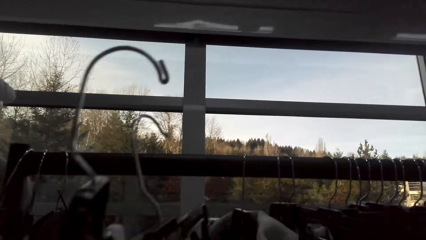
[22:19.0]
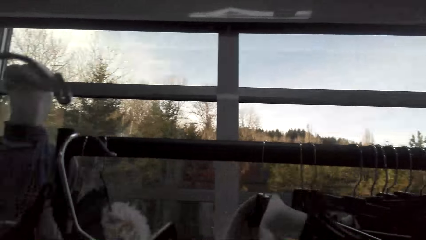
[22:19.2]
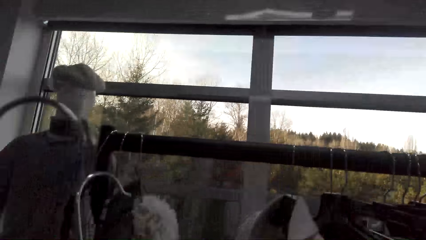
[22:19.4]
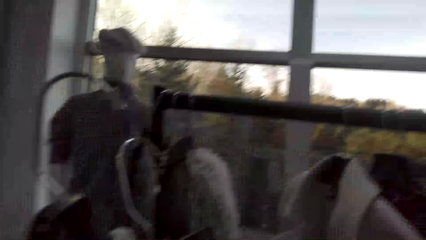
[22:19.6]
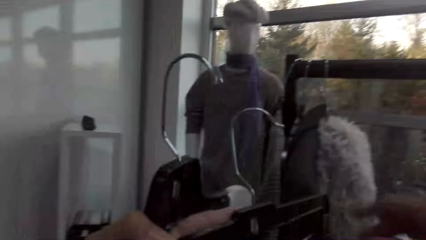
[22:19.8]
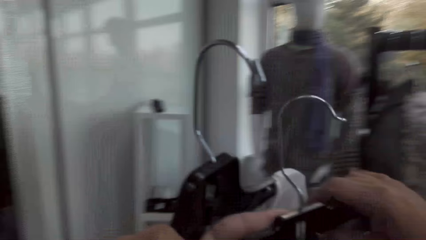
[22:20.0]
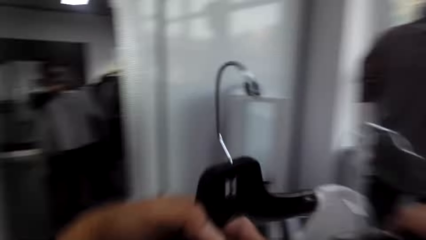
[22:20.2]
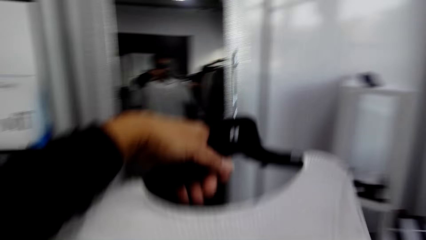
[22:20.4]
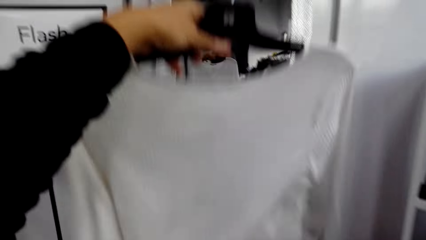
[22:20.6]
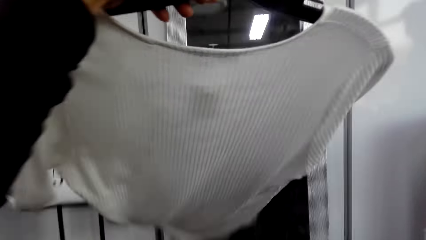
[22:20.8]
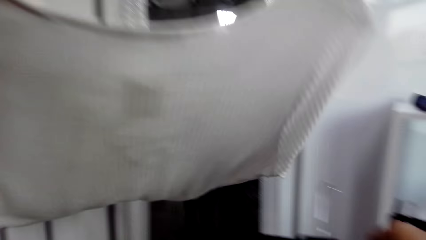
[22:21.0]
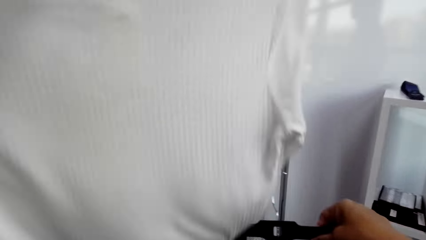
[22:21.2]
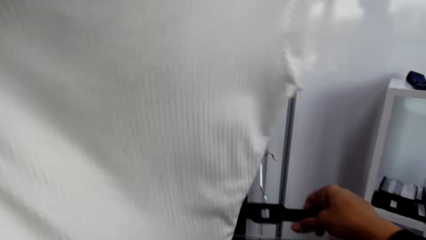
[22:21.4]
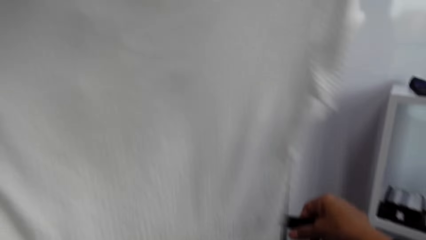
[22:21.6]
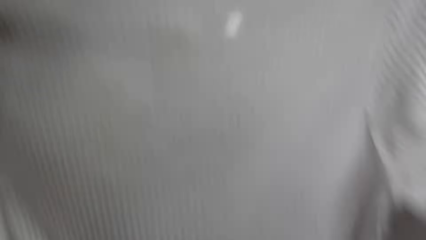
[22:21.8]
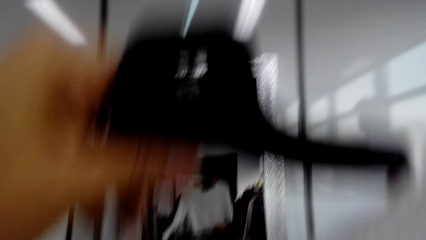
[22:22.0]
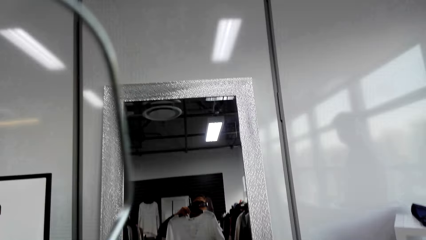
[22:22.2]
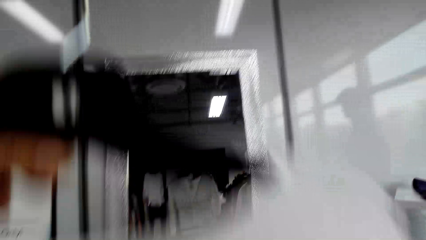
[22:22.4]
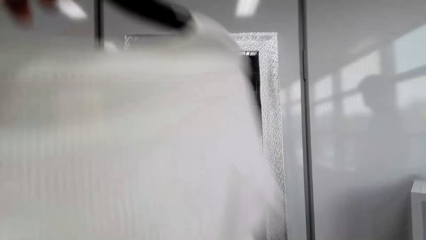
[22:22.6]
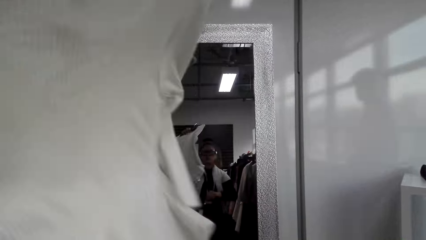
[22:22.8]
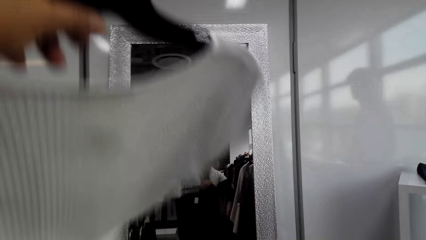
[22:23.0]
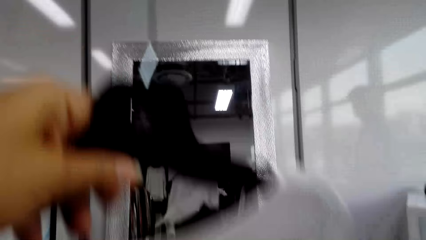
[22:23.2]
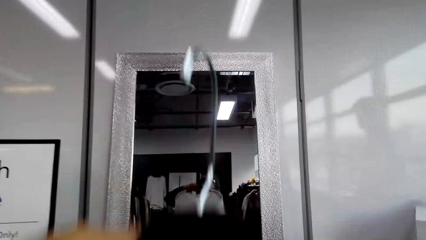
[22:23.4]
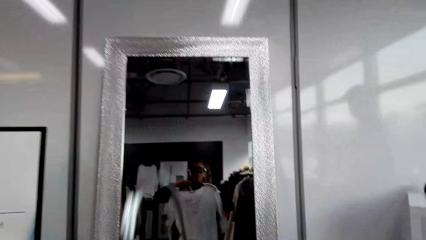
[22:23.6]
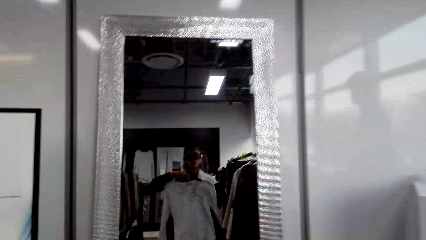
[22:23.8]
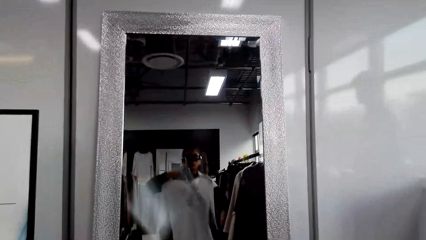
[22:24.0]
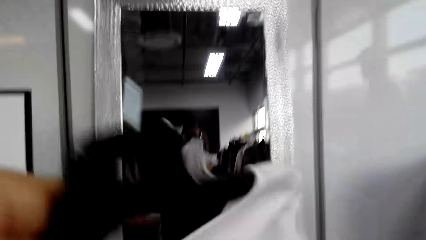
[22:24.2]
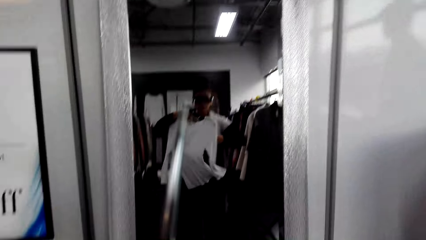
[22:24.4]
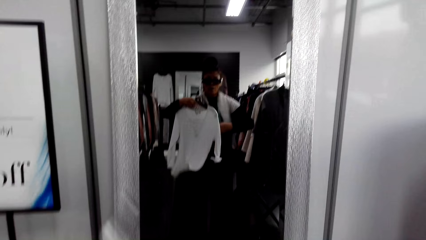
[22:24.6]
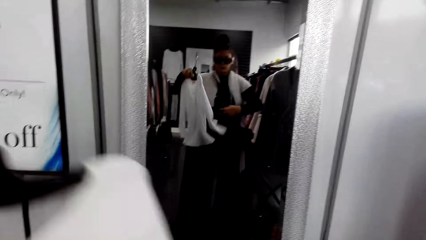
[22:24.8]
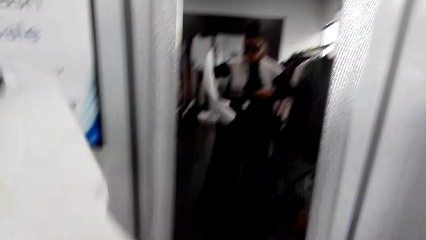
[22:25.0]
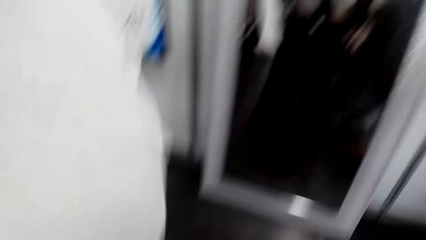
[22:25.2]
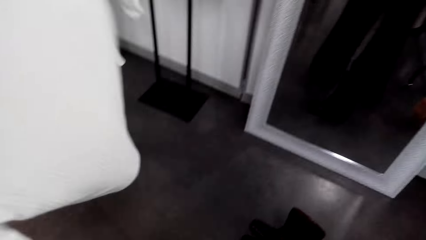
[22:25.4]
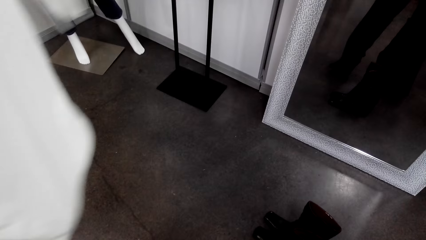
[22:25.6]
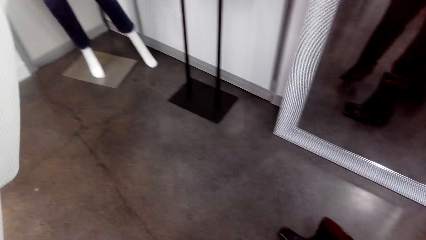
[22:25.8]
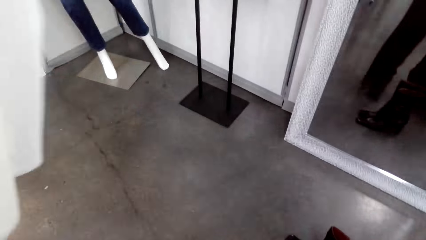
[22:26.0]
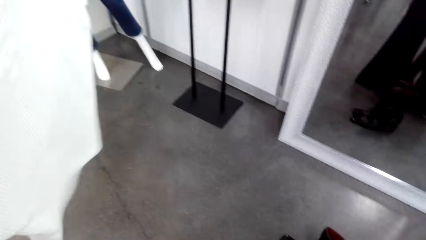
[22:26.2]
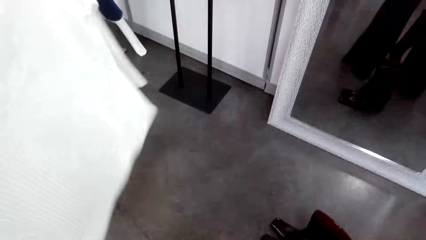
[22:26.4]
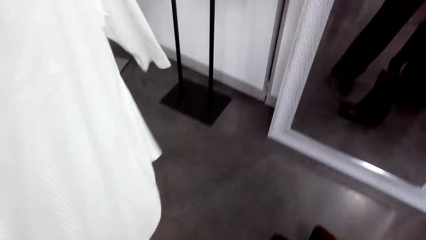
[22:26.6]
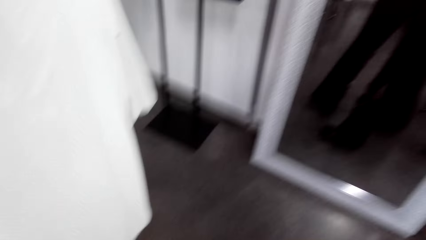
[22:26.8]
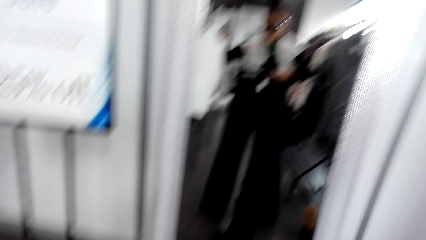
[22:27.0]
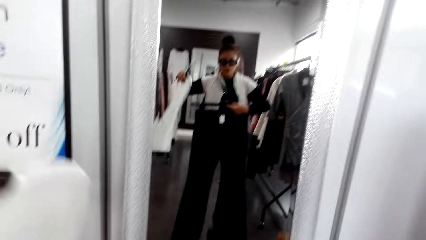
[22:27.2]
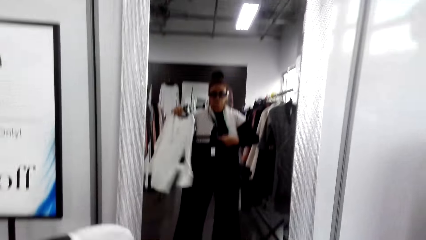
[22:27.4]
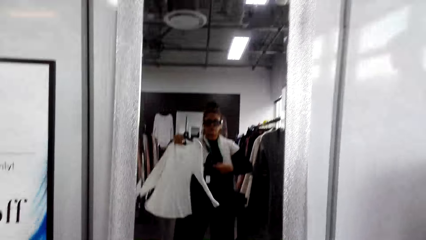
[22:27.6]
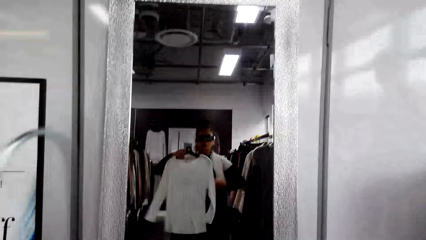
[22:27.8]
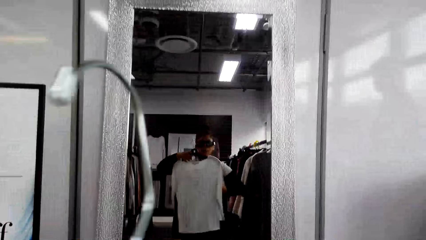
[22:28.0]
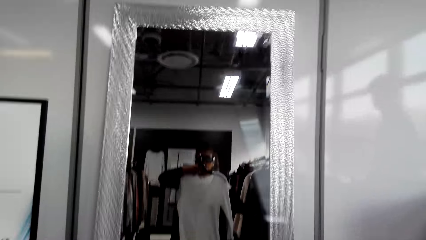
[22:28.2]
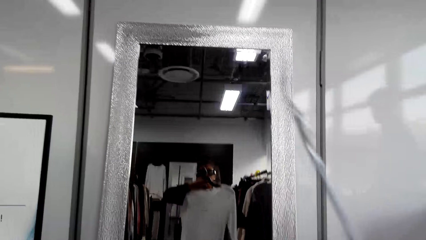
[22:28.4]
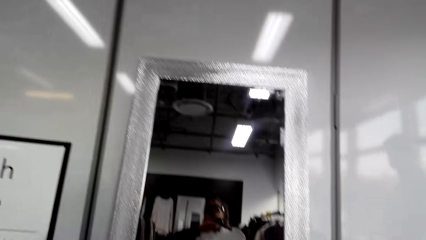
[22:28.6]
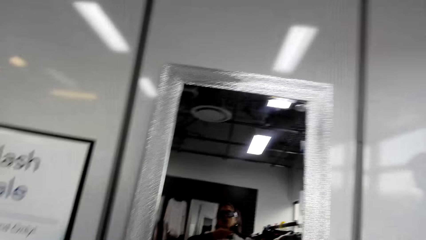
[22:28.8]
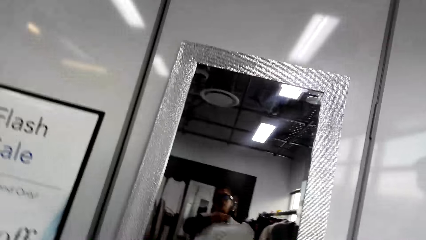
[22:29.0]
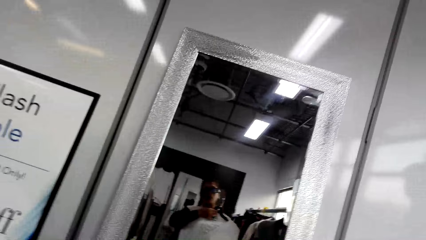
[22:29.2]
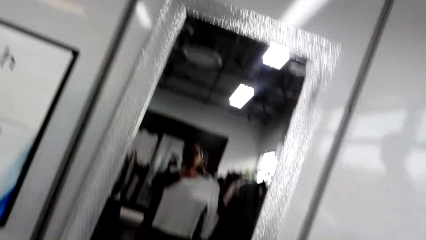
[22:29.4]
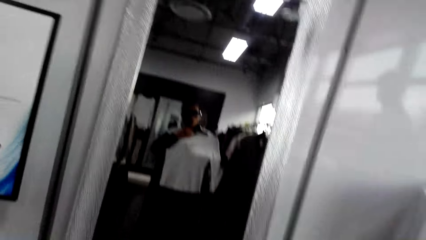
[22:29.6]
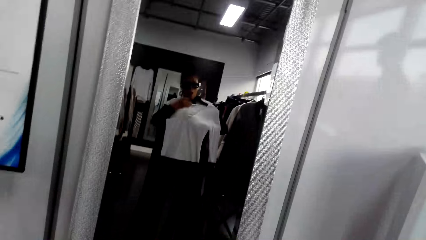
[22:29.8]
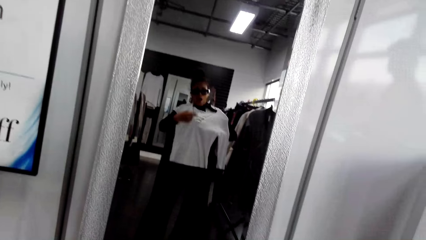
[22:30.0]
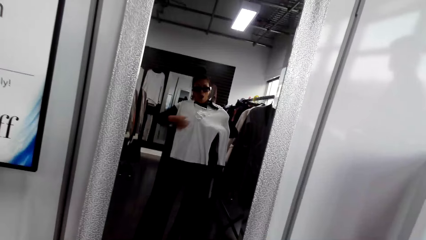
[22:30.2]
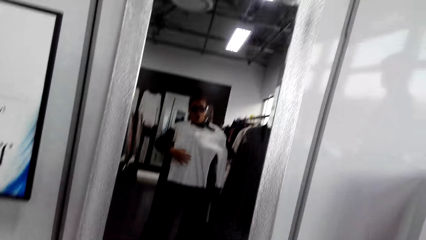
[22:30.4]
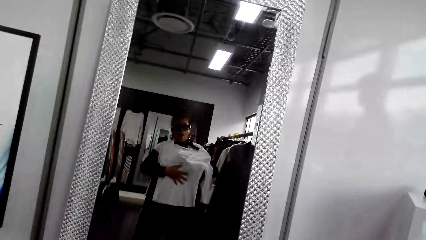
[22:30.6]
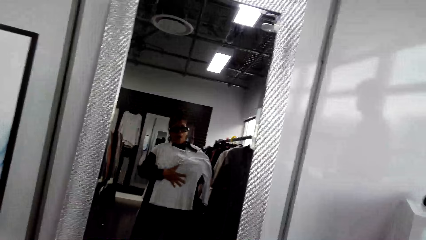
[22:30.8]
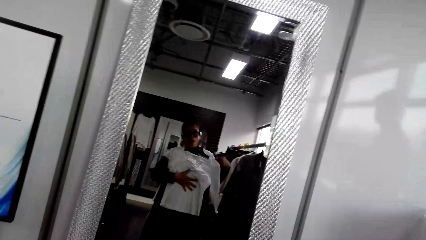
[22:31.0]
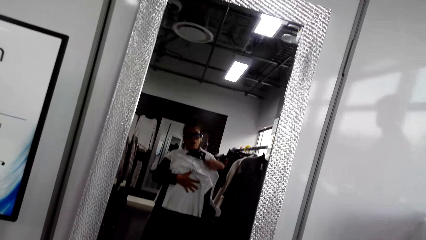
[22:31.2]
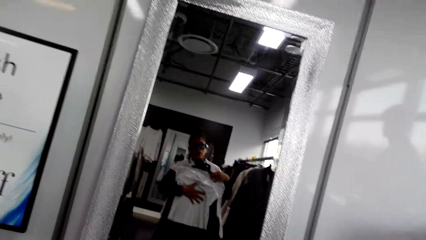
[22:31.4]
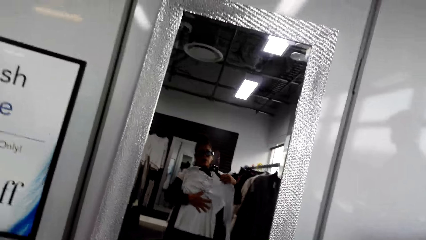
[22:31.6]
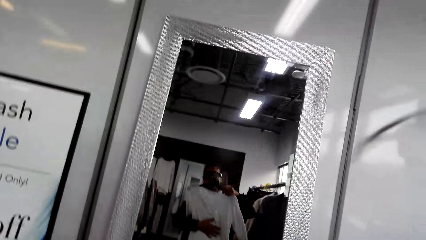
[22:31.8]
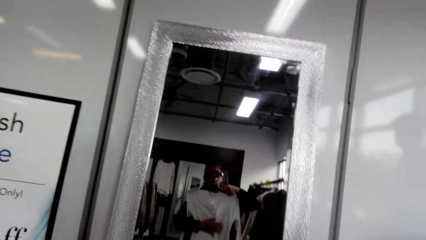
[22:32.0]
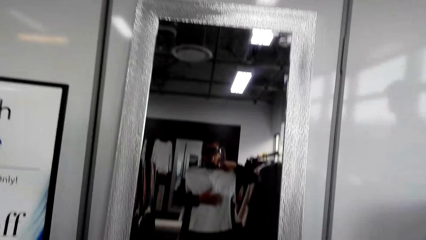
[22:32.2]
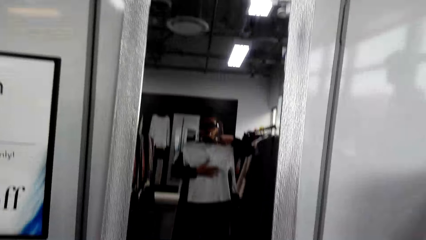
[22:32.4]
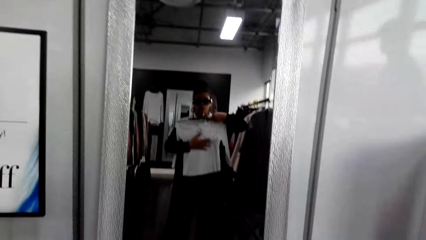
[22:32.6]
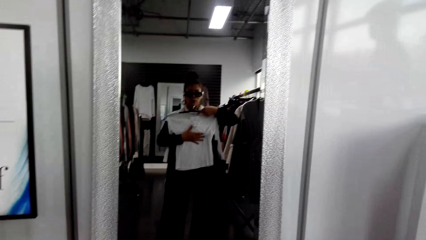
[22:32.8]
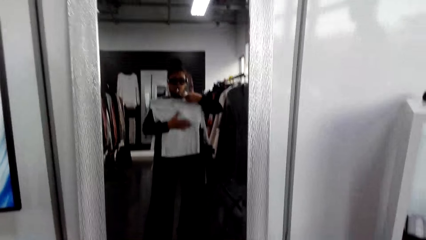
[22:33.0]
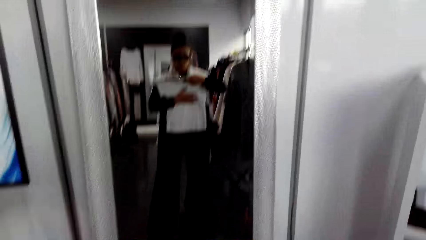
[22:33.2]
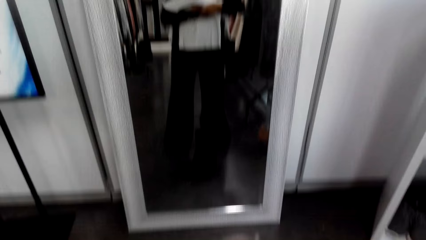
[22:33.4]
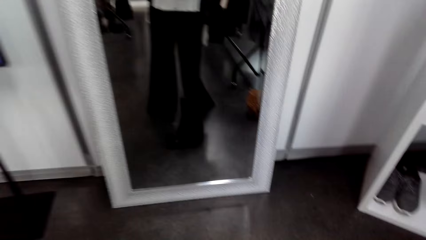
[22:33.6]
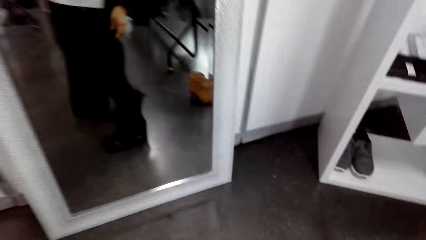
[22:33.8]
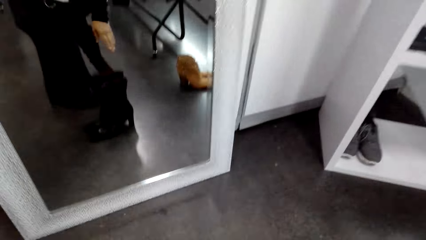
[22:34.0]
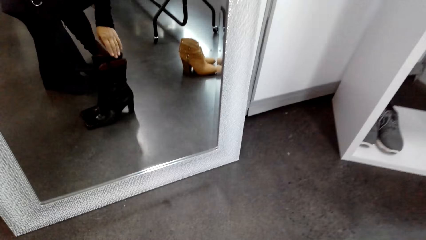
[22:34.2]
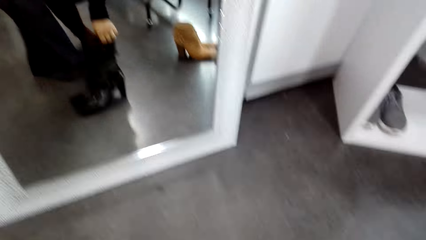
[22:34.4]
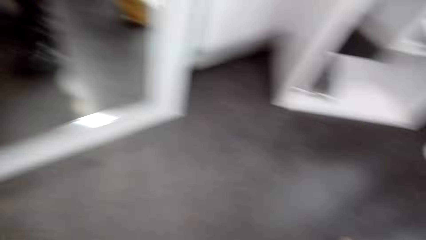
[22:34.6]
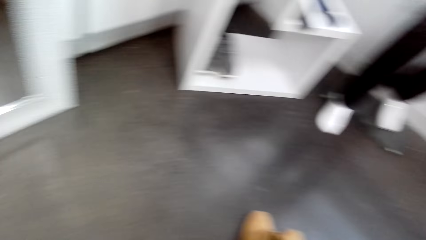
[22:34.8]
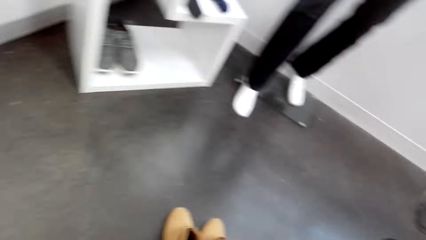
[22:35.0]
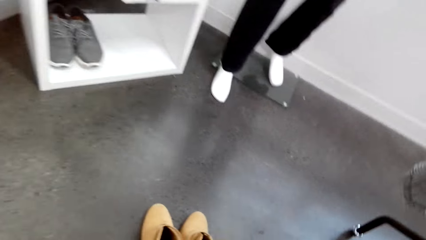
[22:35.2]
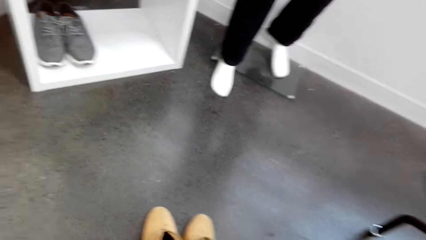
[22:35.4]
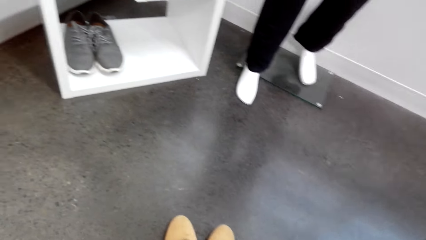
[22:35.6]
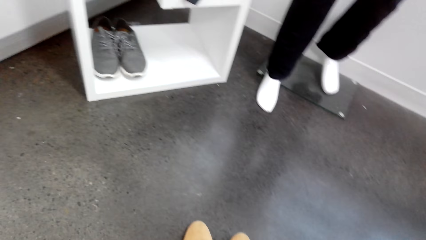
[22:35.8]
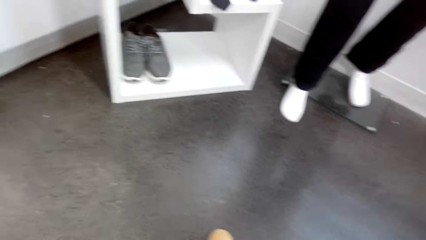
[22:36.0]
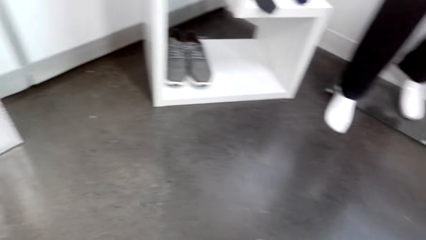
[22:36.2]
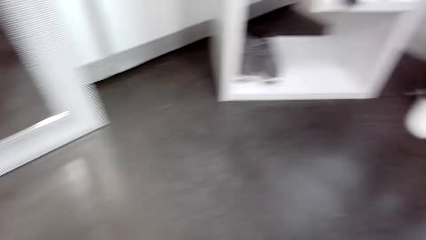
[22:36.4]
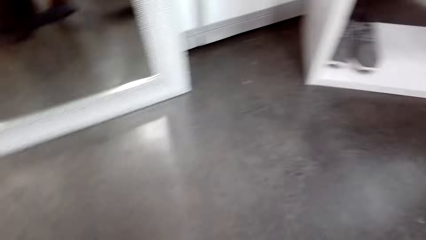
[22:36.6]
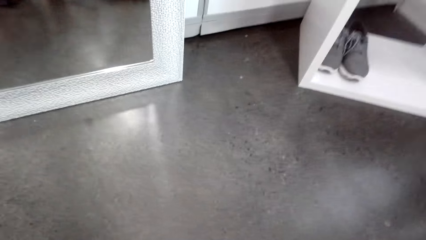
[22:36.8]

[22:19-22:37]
The camera wearer adjusts a sweater. They fit the clothes looking at the mirror. They view through the mirror. They look around the floor. They view through the mirror. They bend towards the floor.
